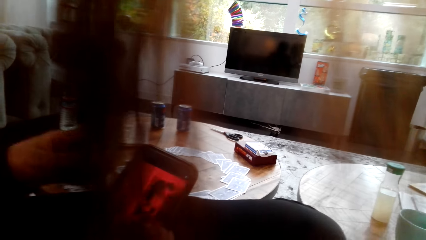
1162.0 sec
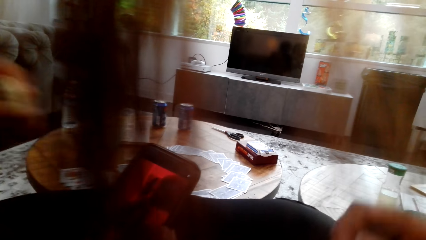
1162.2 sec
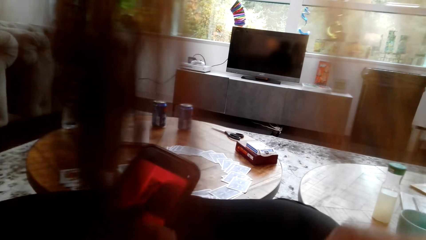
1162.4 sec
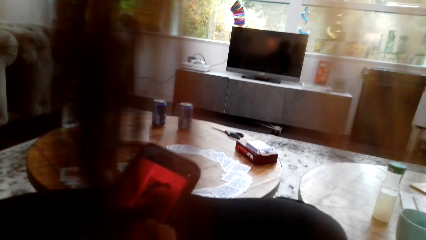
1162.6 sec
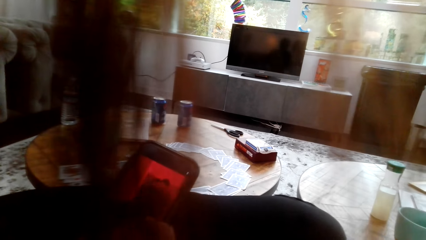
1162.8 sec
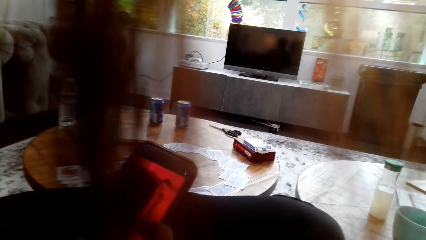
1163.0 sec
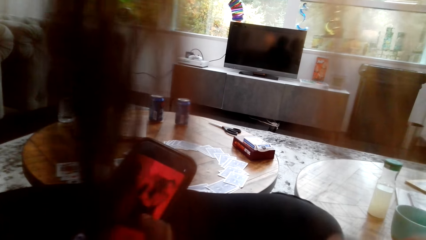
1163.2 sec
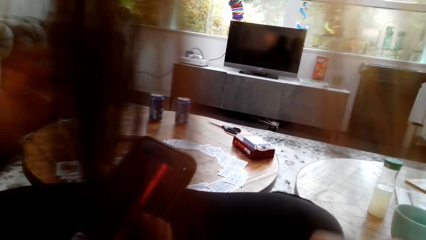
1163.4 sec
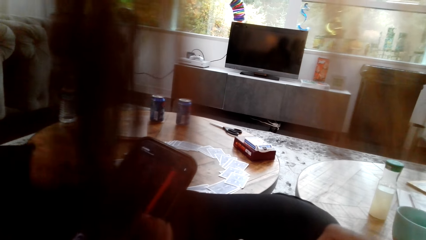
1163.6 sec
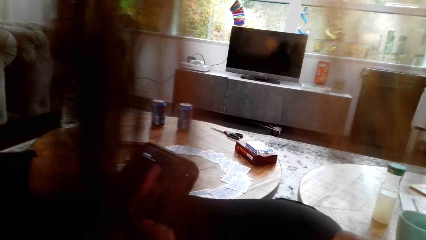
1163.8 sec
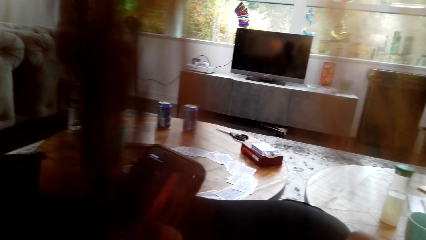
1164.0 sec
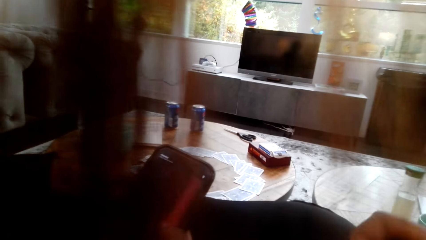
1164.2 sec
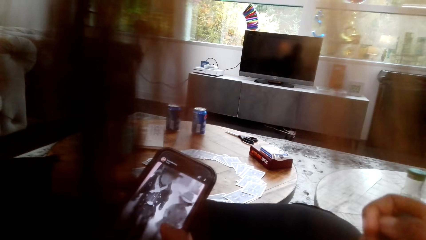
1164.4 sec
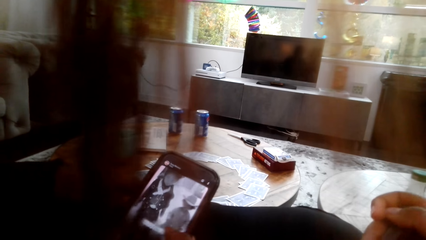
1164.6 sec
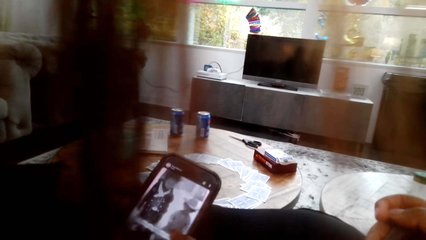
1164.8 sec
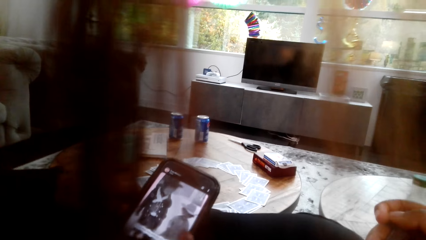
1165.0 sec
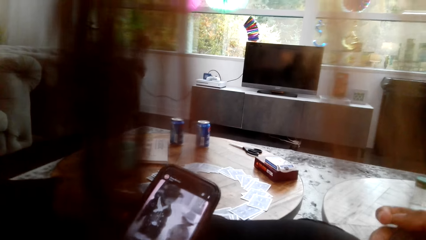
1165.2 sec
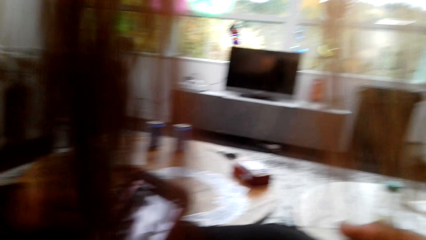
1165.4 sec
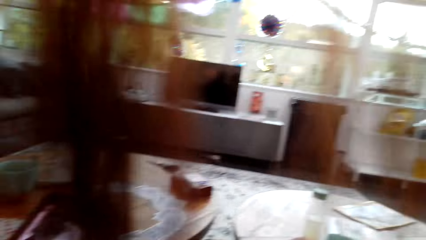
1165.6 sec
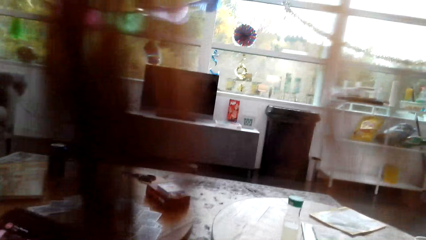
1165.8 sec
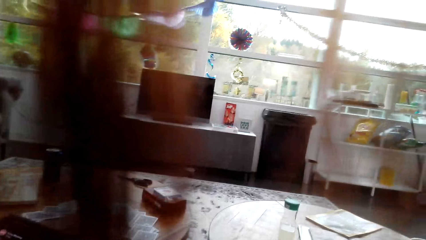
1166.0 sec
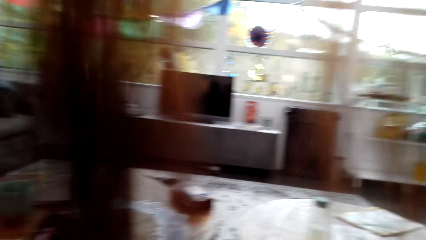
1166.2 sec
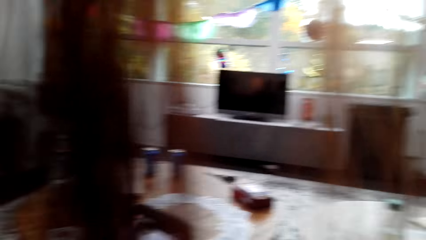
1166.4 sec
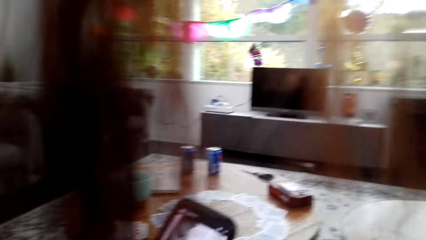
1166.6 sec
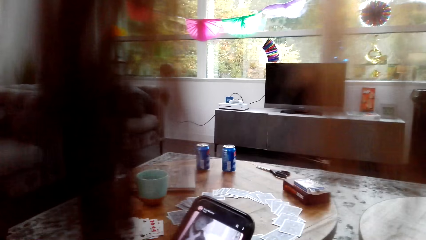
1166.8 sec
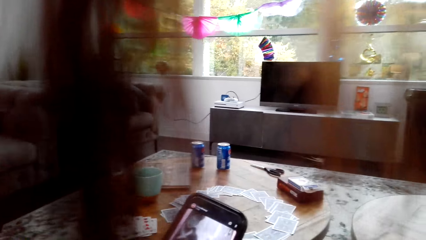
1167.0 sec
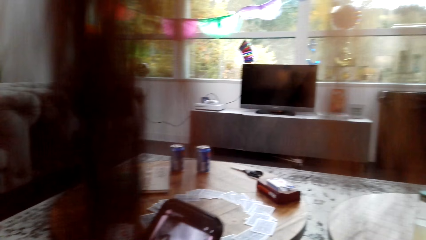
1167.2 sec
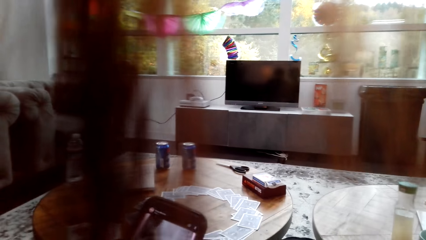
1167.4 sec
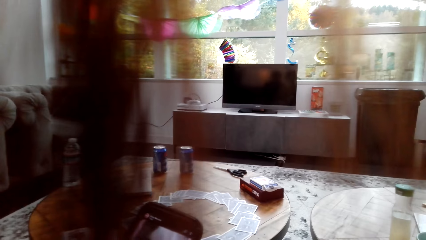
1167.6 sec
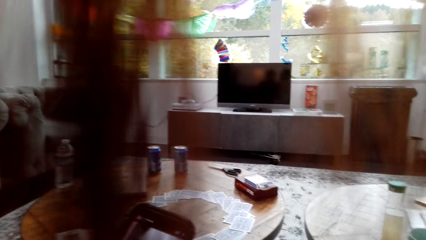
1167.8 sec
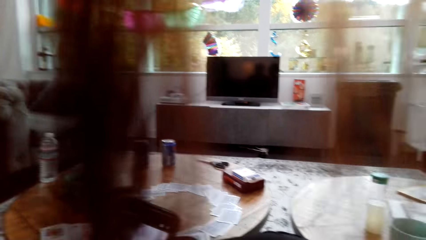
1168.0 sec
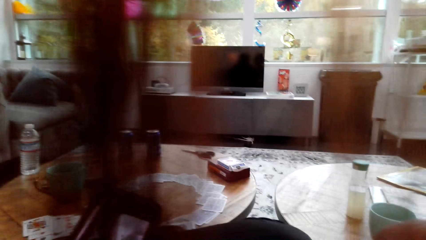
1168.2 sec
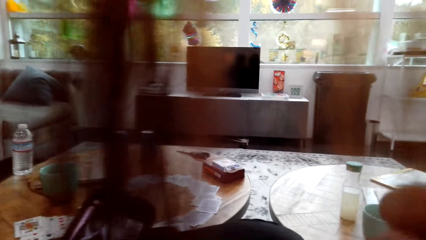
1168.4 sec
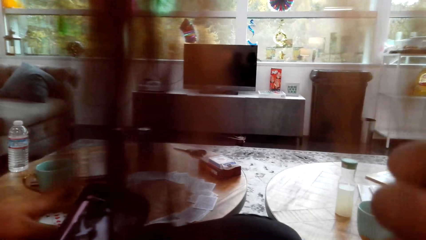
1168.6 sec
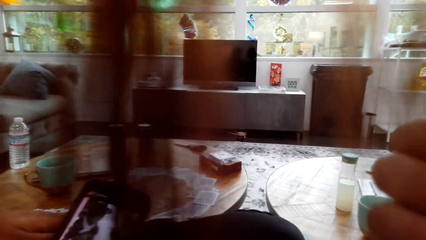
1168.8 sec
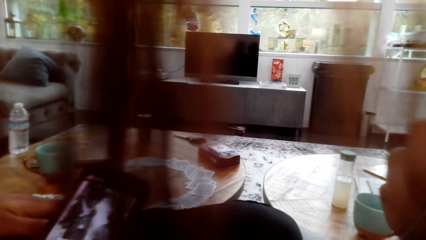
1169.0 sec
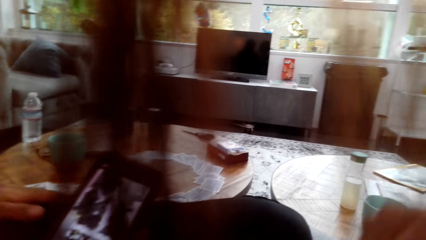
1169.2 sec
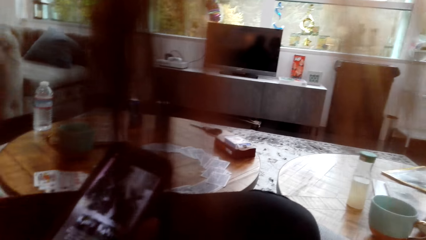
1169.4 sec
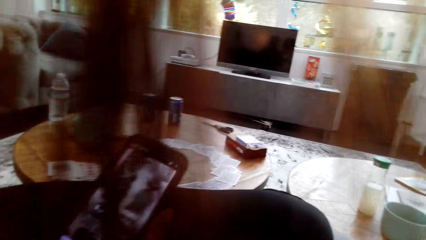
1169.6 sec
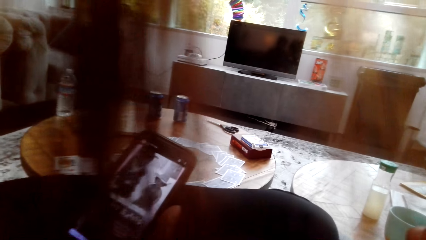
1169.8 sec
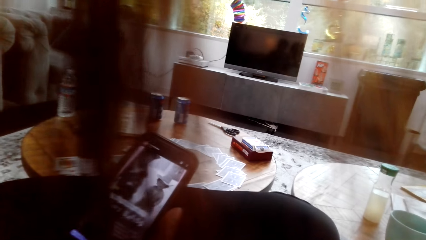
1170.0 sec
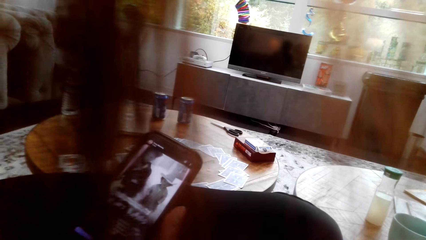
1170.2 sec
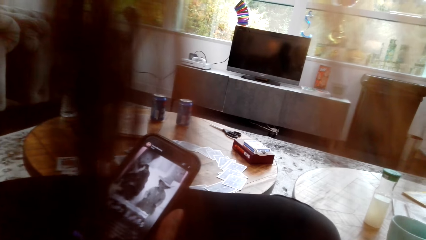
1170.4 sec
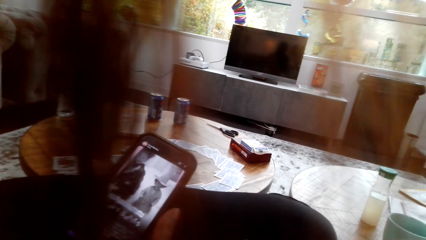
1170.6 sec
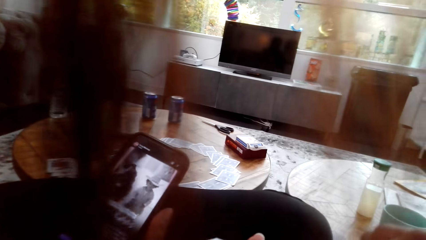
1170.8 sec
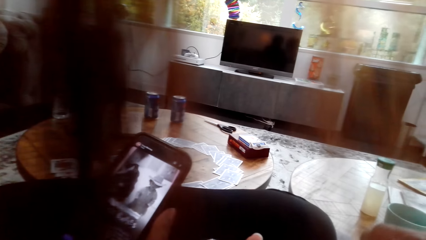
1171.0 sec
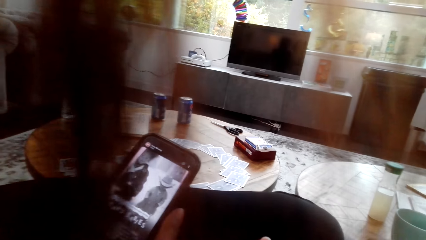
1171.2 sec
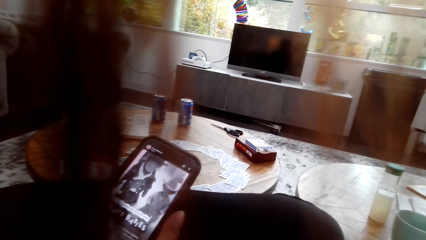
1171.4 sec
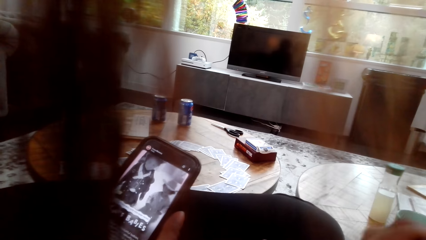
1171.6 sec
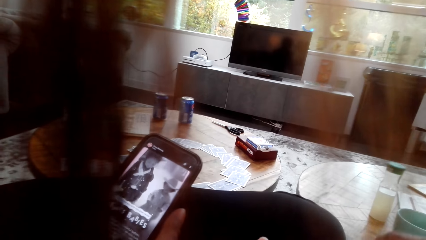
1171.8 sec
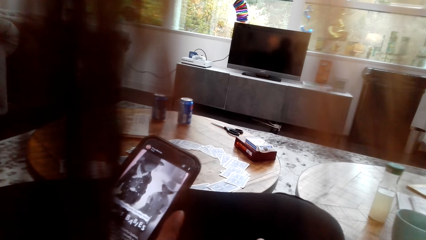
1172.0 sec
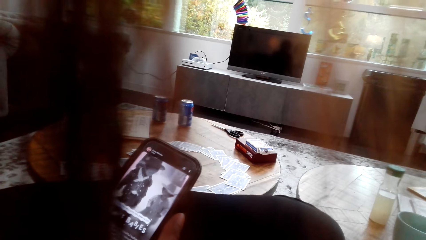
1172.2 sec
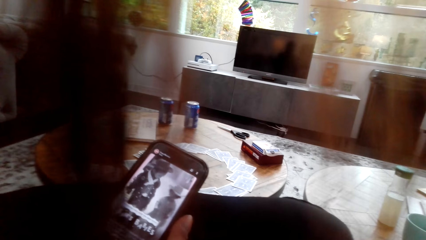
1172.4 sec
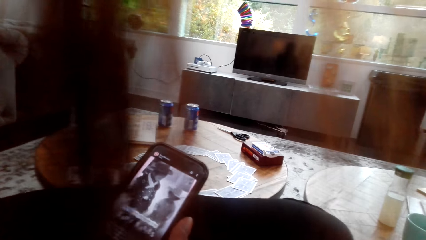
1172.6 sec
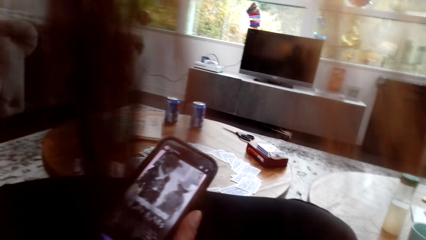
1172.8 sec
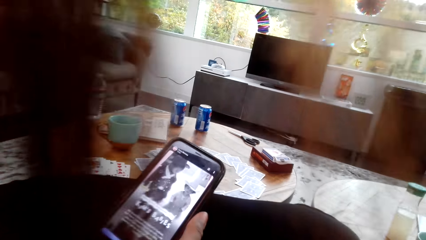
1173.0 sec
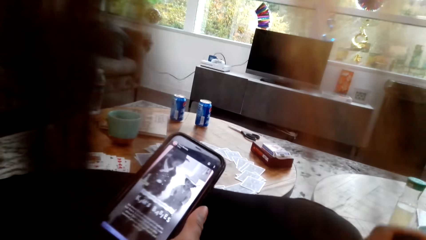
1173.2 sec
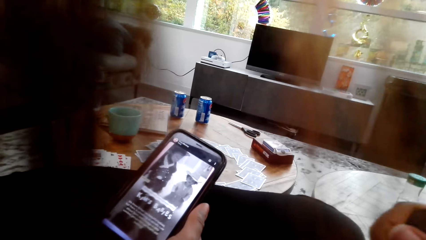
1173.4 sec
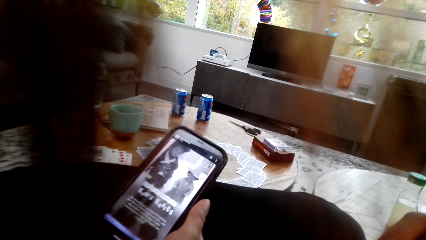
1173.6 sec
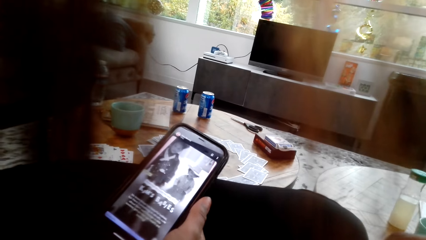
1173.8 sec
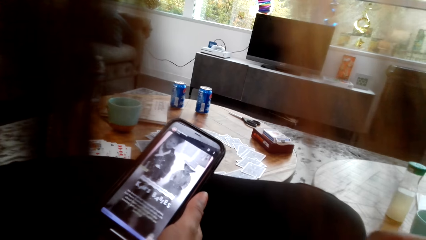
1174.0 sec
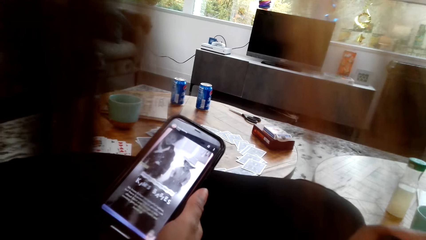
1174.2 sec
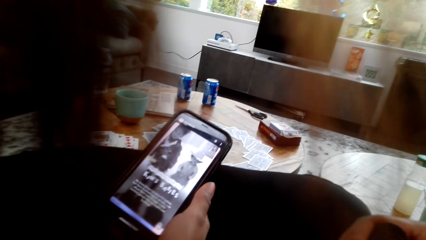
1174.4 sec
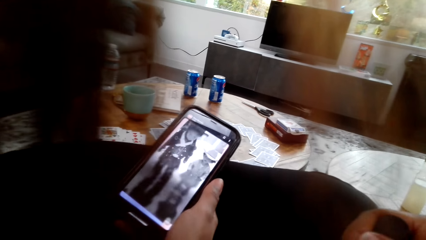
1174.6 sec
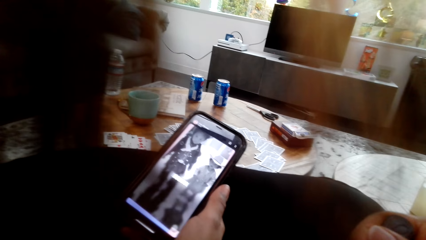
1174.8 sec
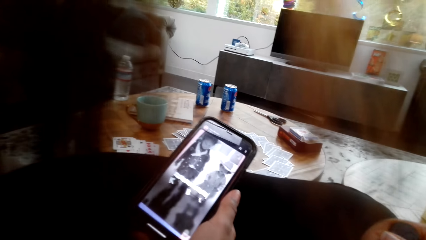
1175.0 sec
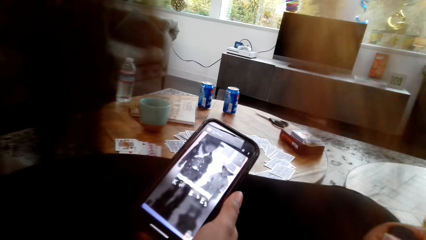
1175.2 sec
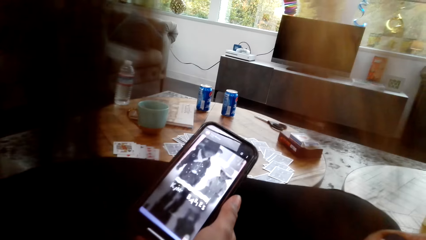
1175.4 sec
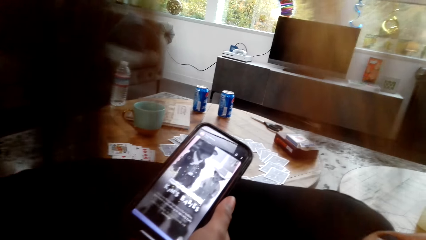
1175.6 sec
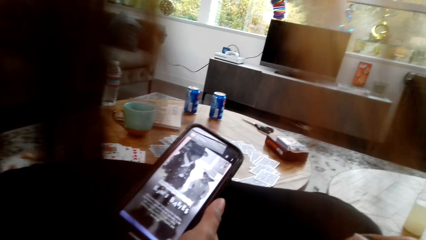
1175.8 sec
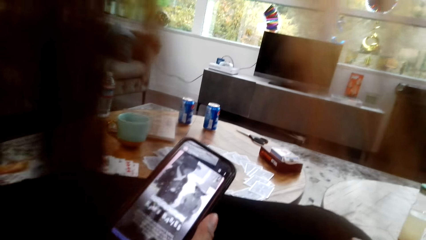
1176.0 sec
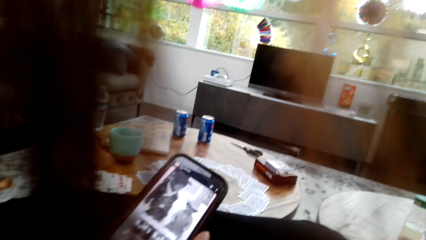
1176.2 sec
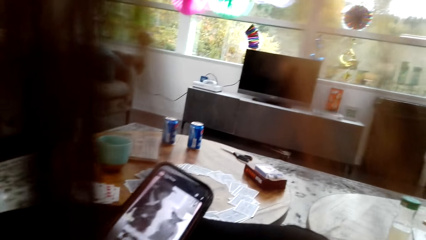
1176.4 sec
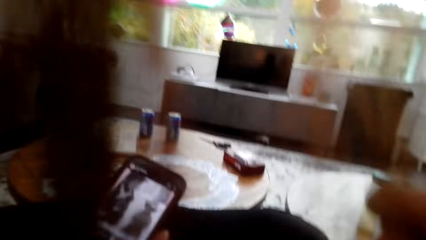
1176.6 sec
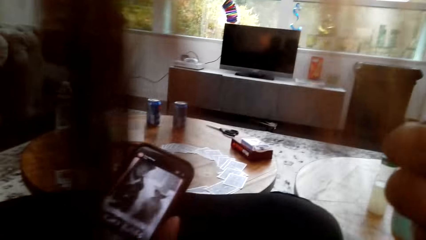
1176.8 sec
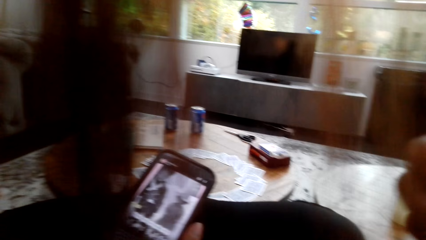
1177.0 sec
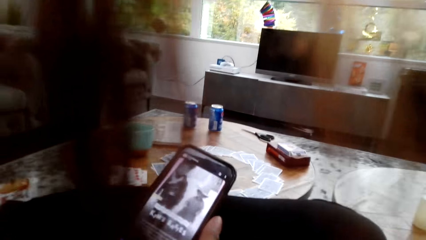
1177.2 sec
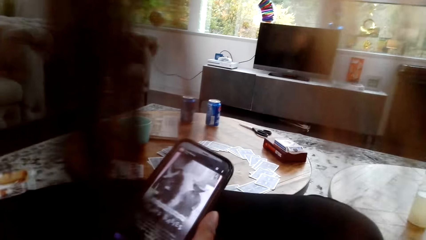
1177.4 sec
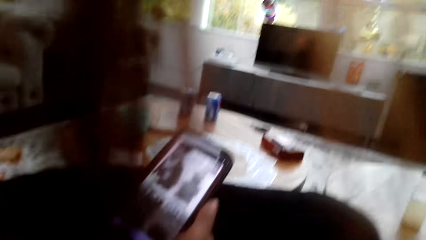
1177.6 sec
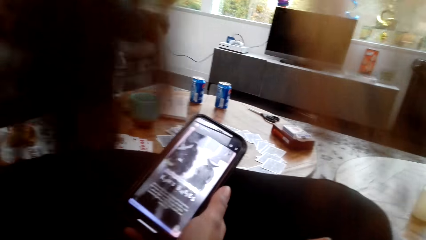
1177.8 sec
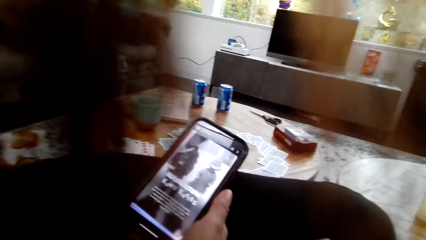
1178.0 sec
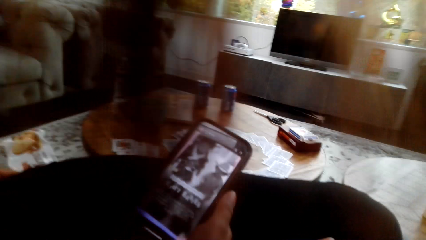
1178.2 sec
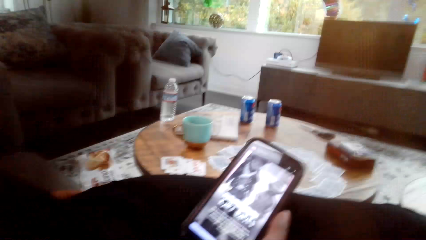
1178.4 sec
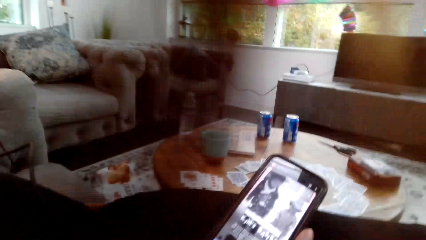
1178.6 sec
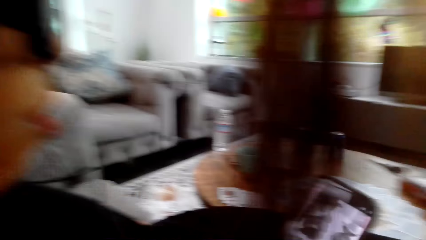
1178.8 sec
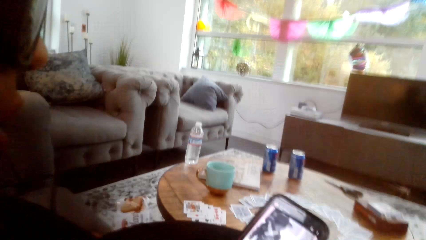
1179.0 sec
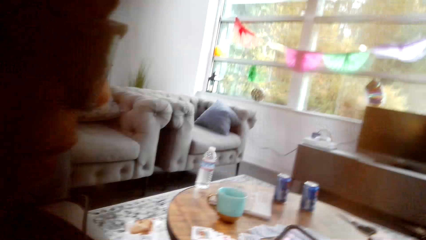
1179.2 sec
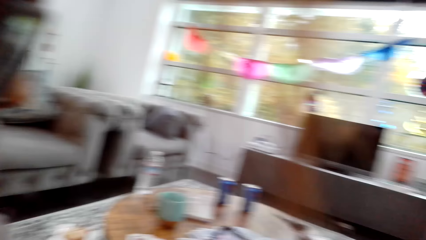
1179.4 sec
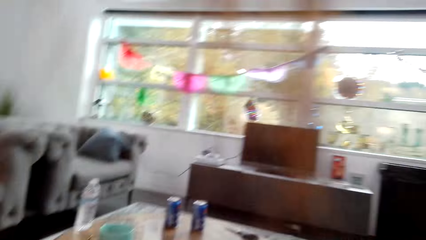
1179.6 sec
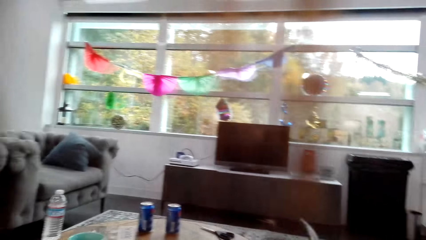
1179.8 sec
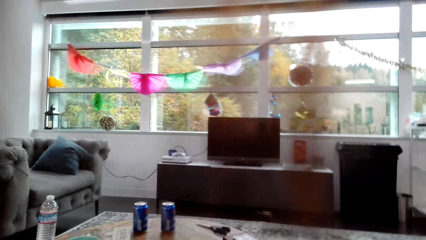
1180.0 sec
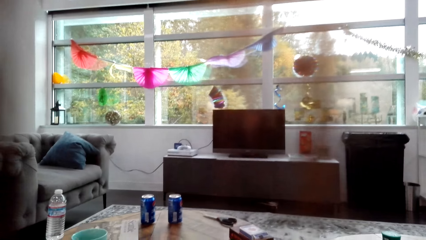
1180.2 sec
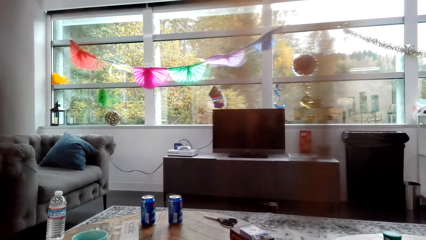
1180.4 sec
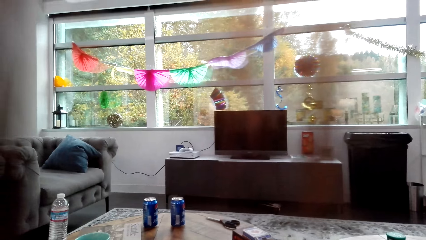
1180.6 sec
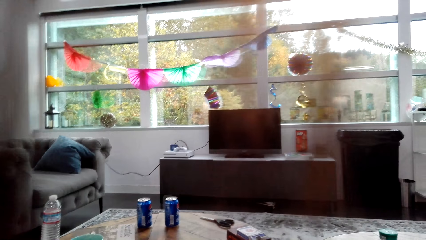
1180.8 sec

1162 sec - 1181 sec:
A lady operates a phone with her hands. The camera wearer looks around a room. They eat a snack. The lady operates the phone with her hands. The camera wearer looks around the room.
